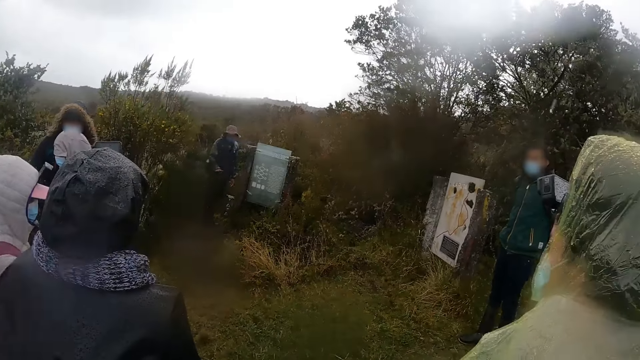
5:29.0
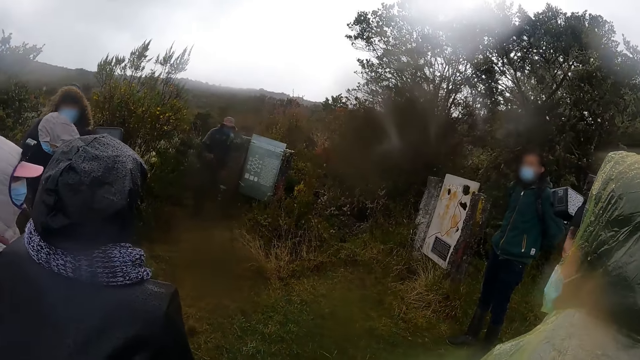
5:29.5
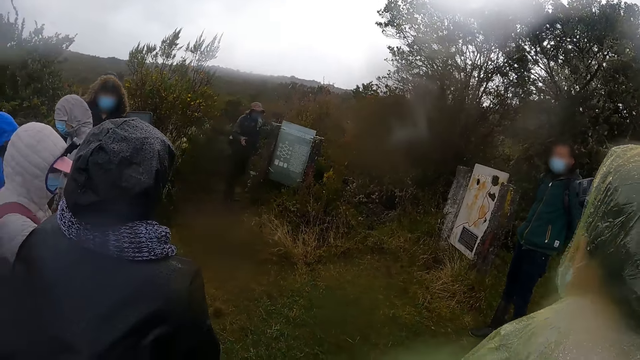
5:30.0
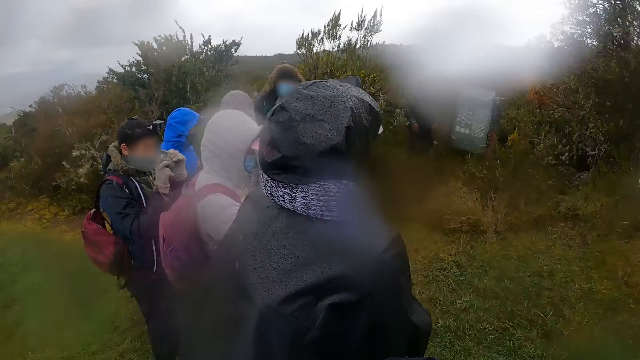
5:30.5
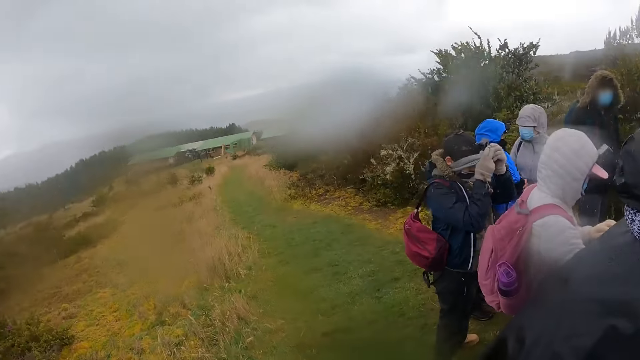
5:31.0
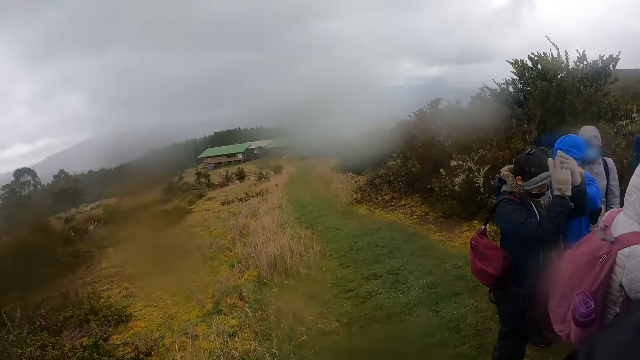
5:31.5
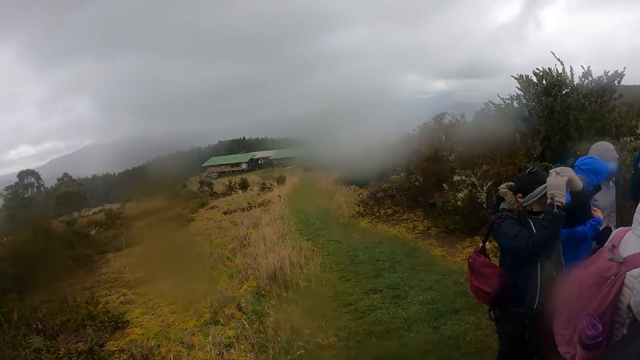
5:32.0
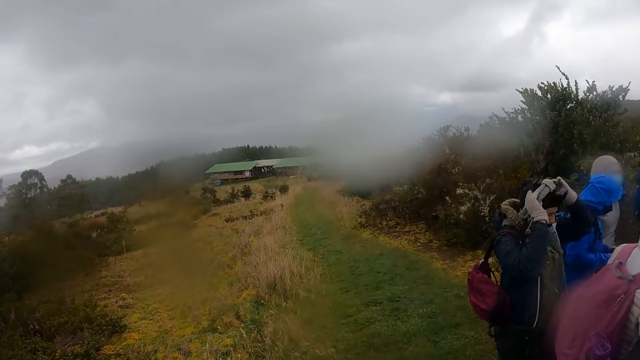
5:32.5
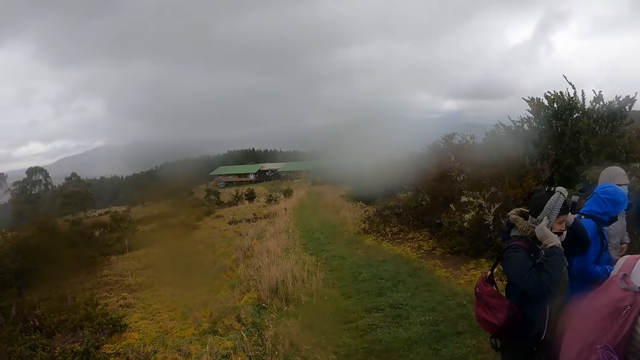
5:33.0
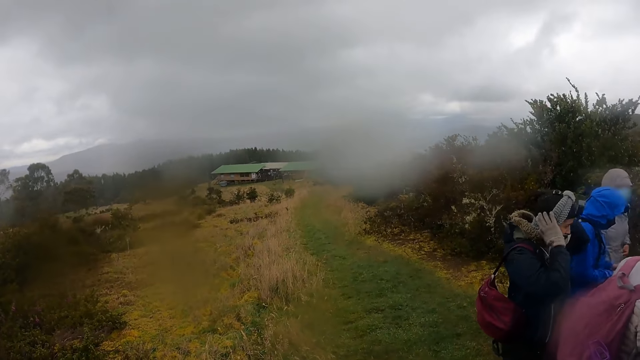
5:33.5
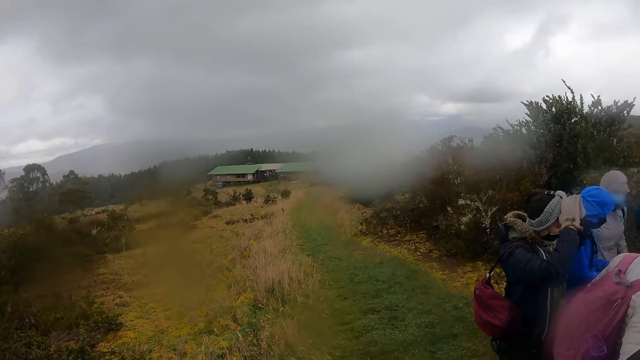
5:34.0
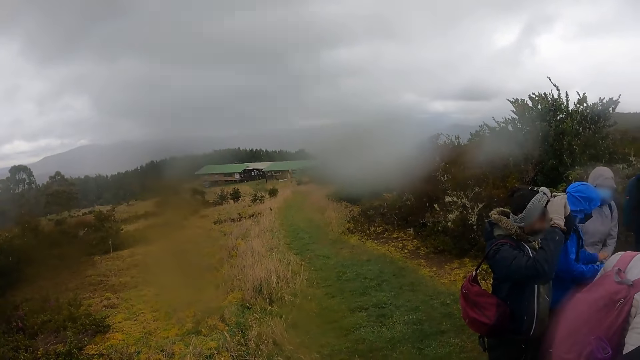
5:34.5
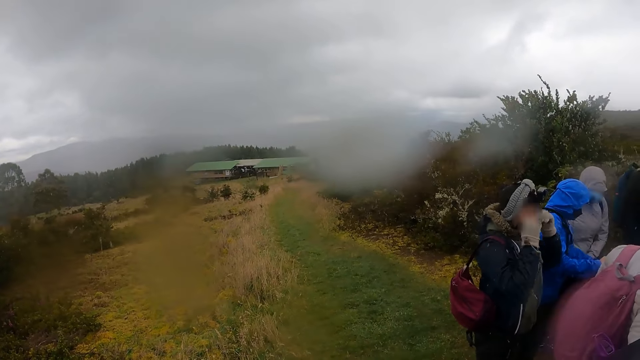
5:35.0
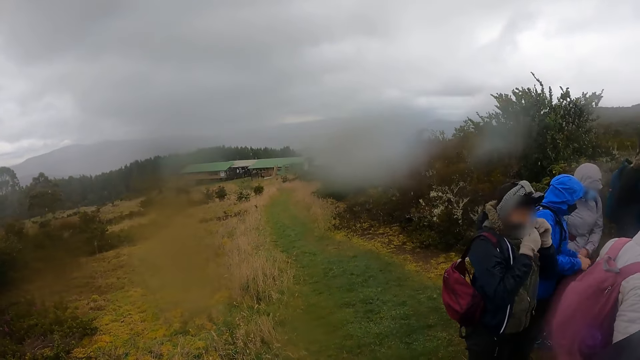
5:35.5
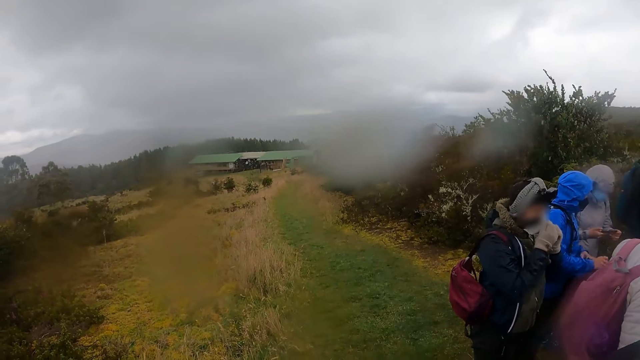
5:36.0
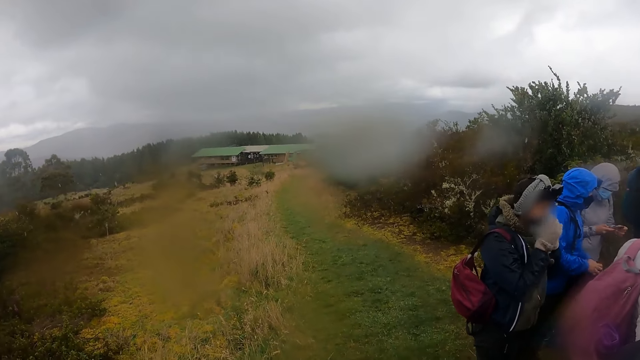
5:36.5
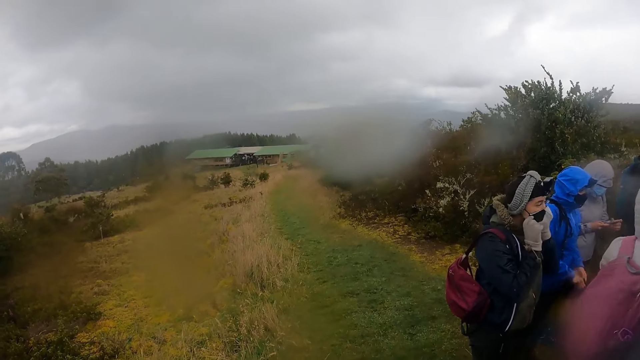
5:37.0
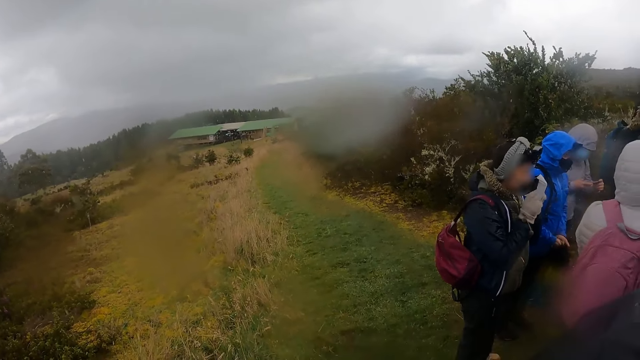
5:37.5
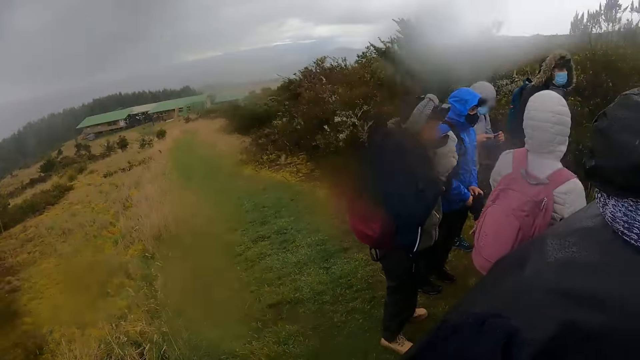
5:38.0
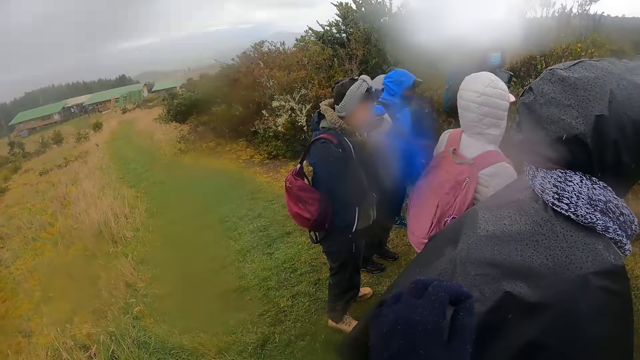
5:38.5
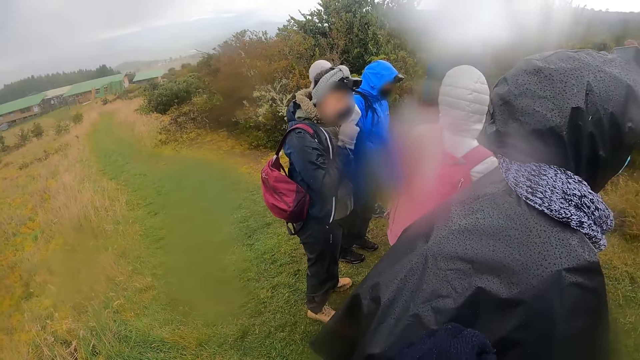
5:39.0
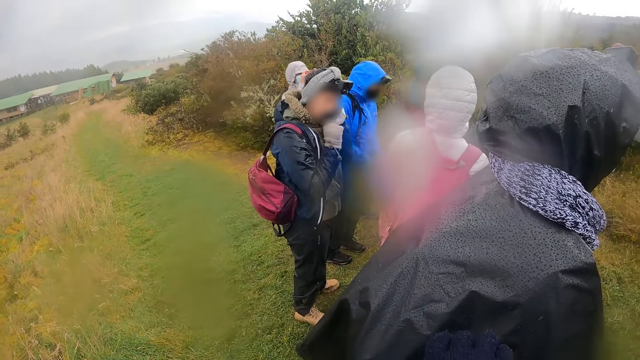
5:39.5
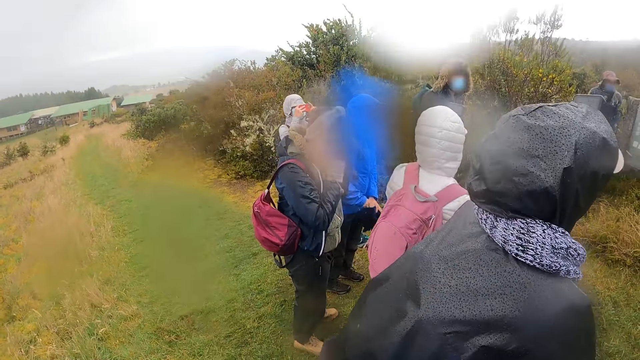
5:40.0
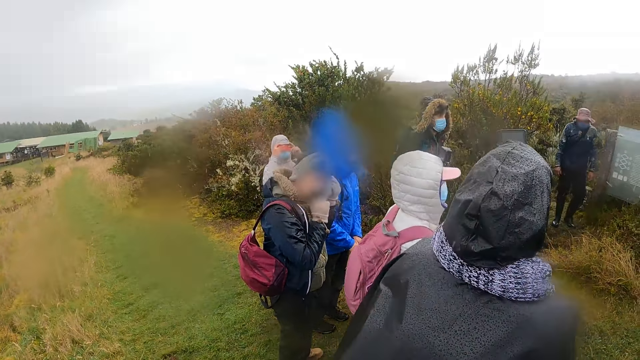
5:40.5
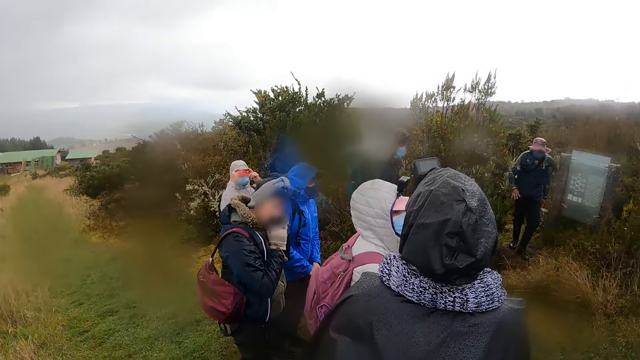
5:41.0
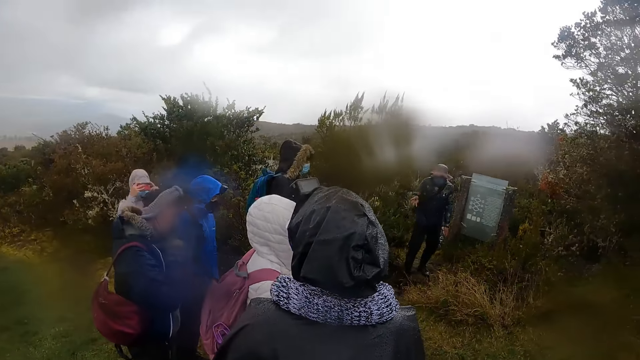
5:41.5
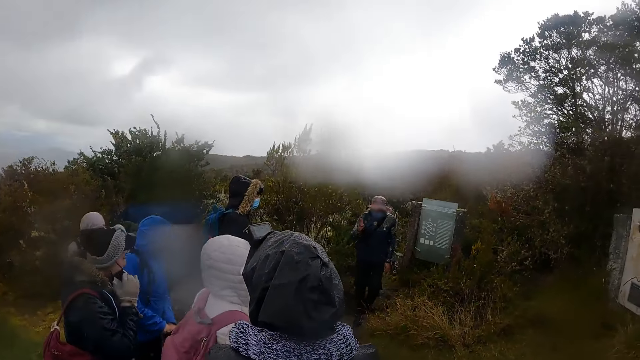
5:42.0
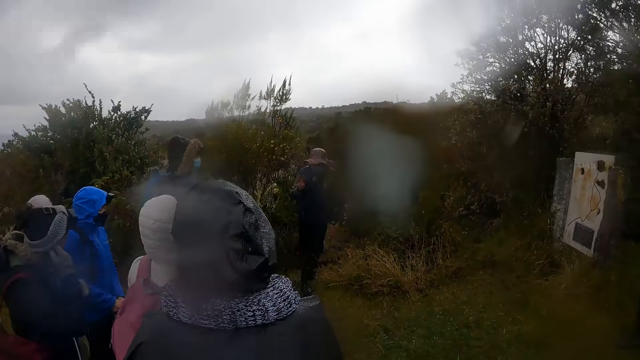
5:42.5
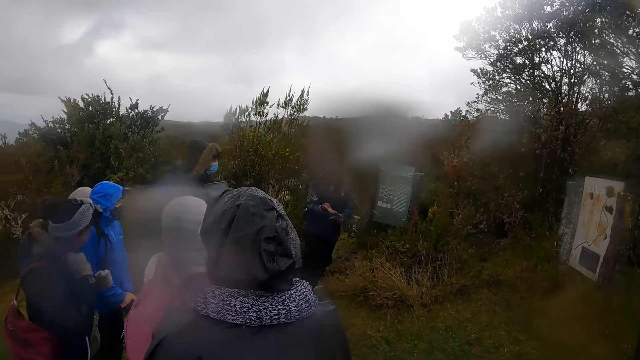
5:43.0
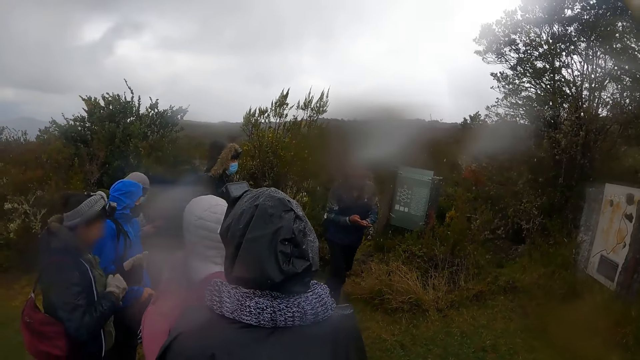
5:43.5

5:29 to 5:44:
A man talks to people. The camera wearer moves around the mountain. A woman touches a head mount camera on her head with both hands. She touches a facemask on her face with both hands. Another woman holds a phone in her right hand. She holds the phone in both hands. The camera wearer touches the gloves. The first woman takes the facemask off her face with both hands. The man talks to people.

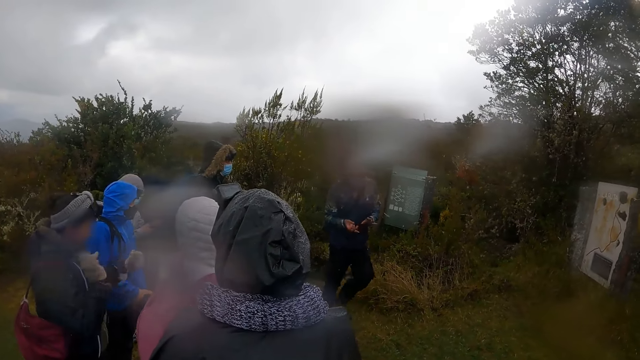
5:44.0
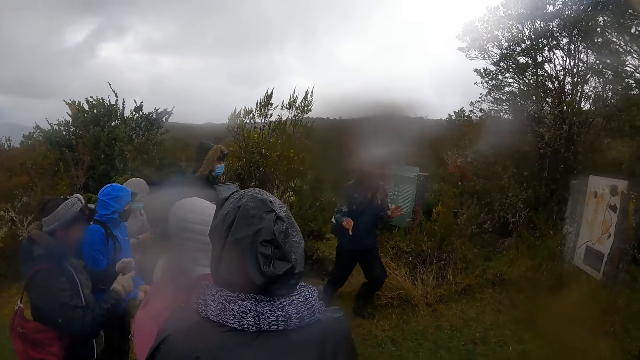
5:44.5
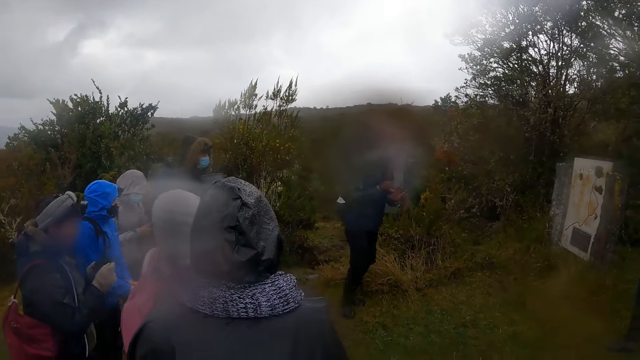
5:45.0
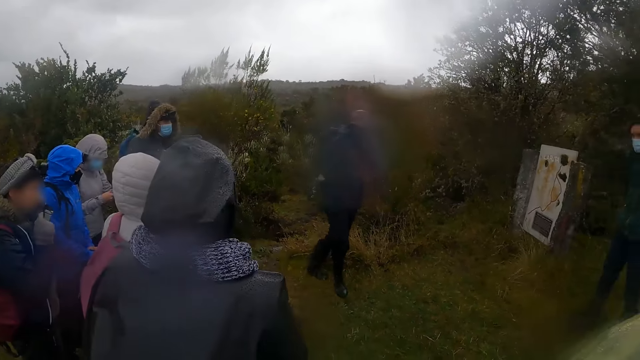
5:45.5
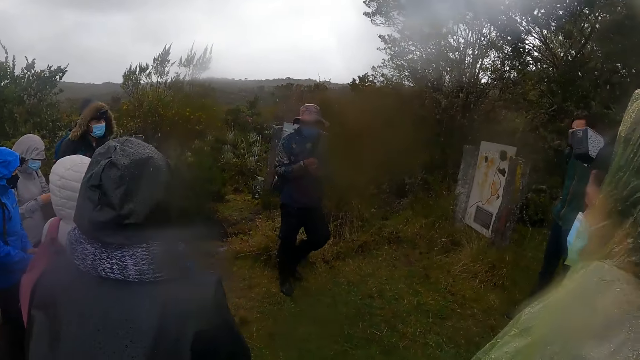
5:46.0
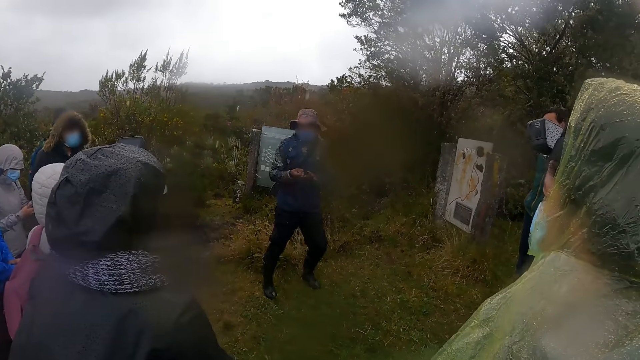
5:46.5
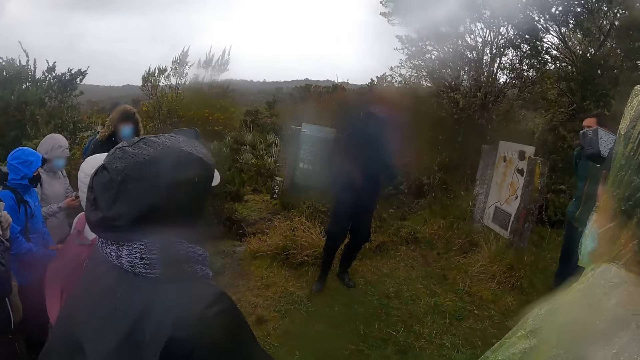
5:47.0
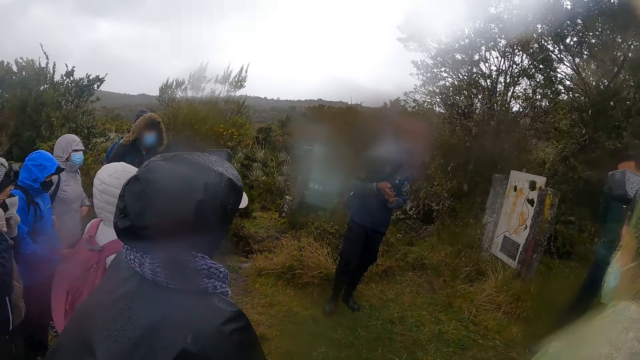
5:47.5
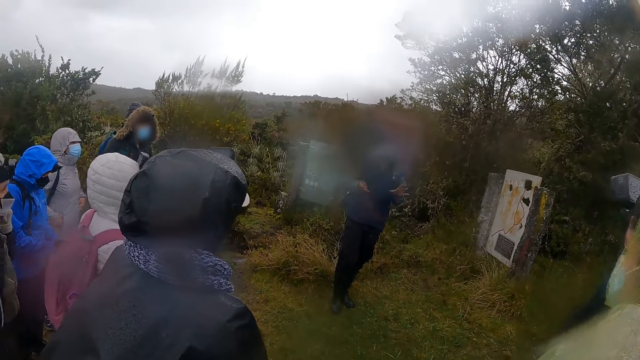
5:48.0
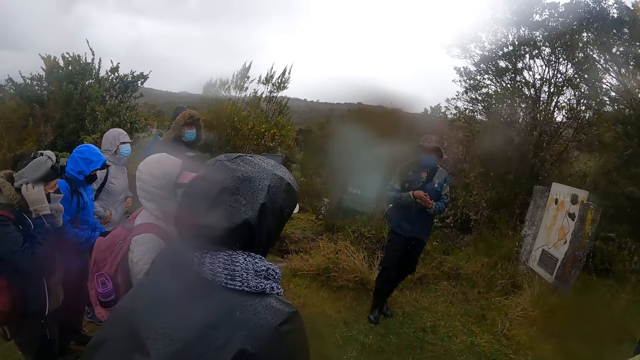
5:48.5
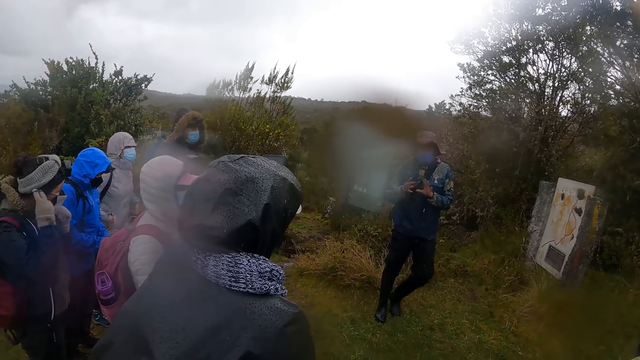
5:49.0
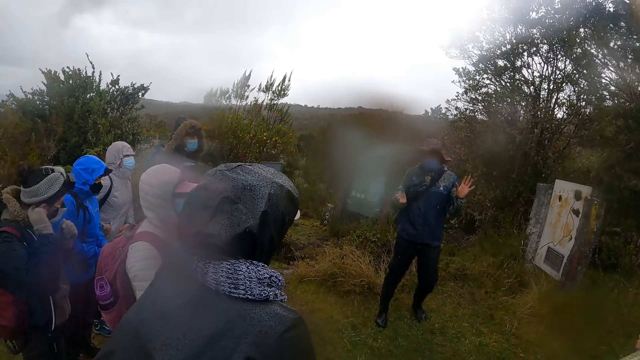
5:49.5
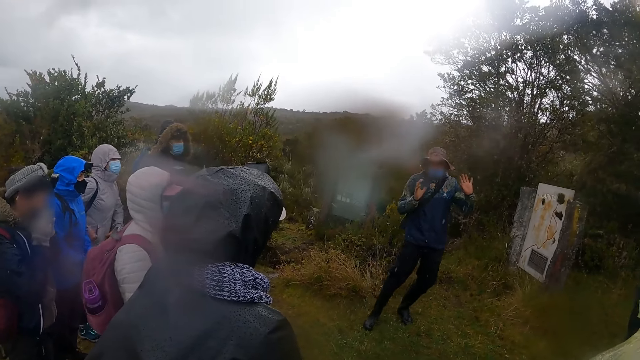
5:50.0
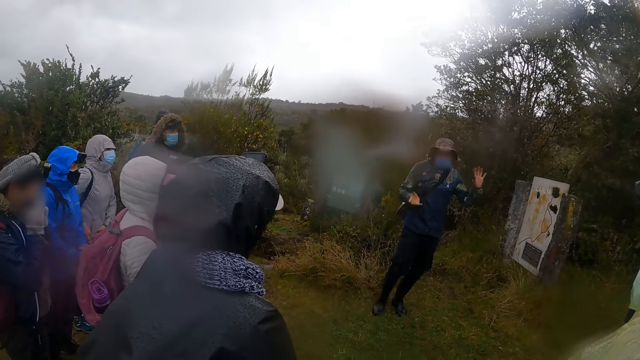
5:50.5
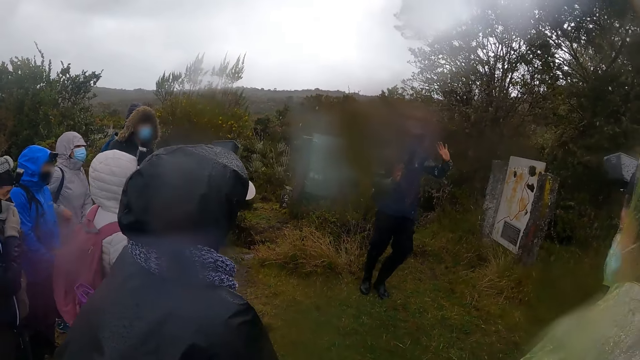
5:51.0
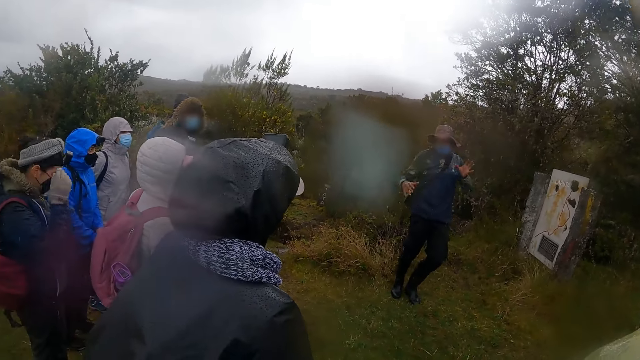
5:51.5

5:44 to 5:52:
The woman puts the facemask in both hands on her face.
